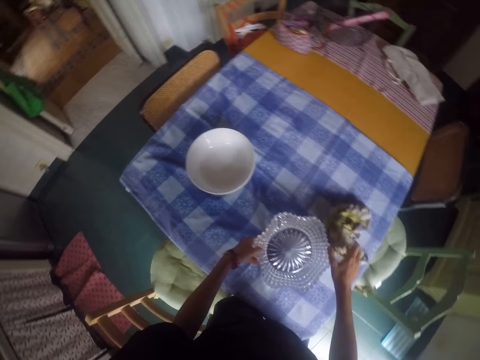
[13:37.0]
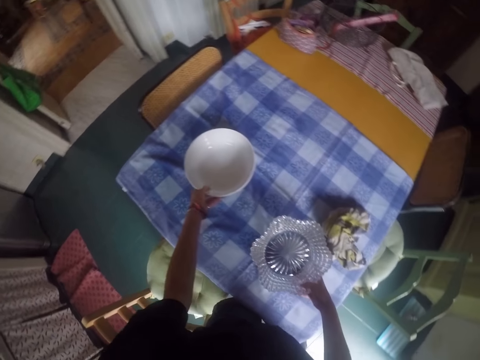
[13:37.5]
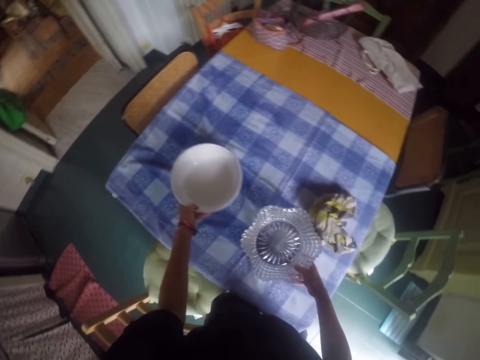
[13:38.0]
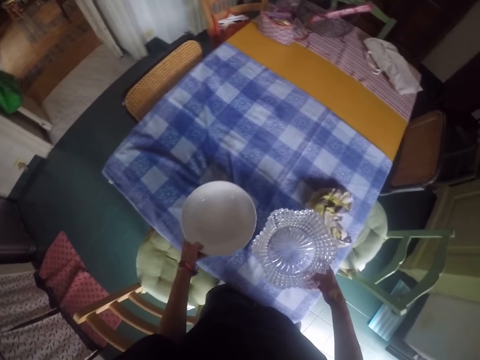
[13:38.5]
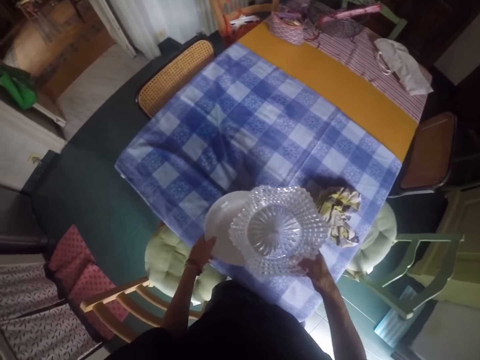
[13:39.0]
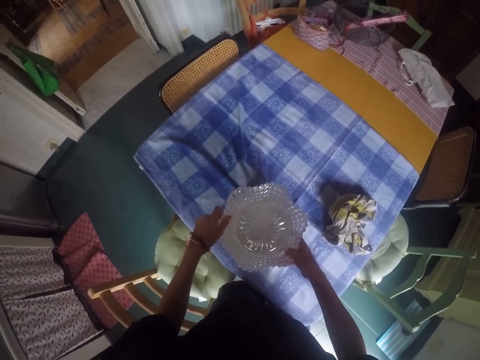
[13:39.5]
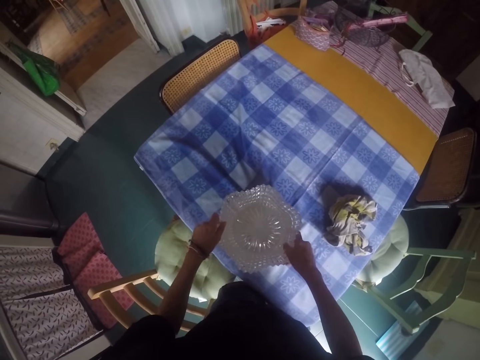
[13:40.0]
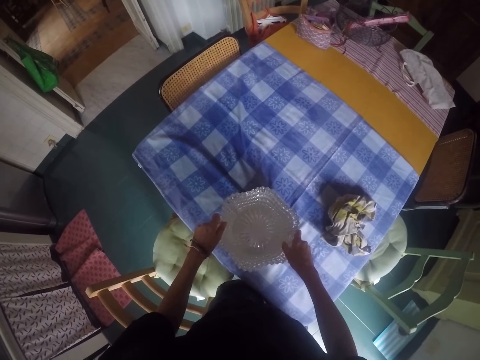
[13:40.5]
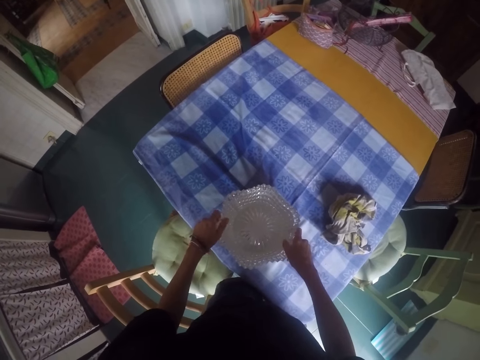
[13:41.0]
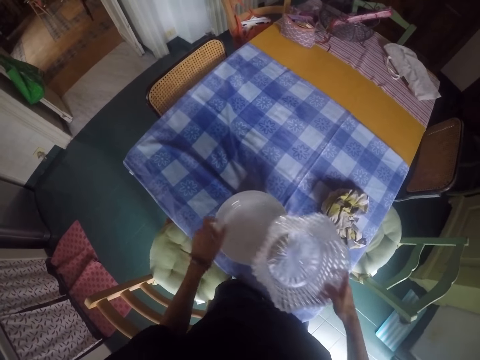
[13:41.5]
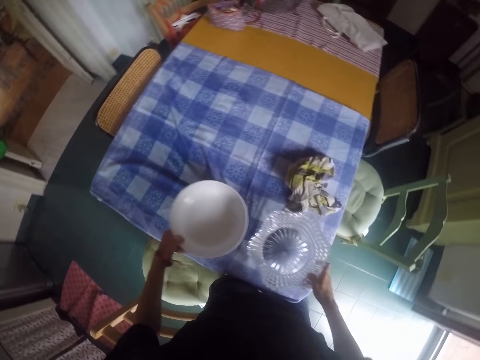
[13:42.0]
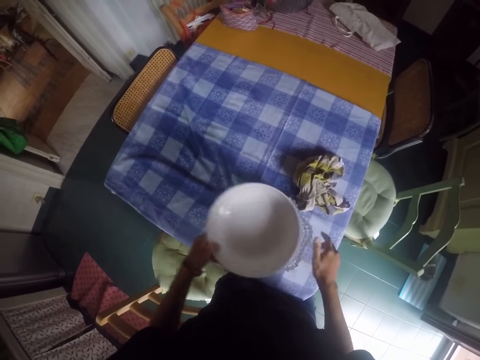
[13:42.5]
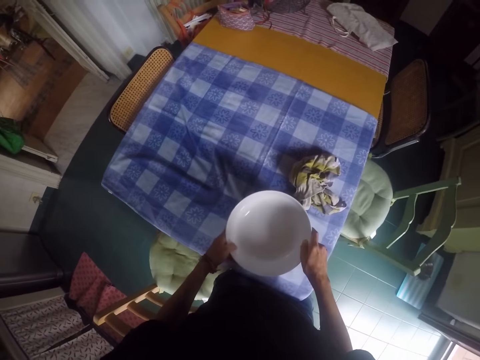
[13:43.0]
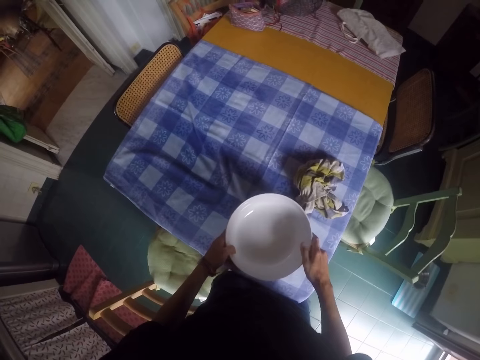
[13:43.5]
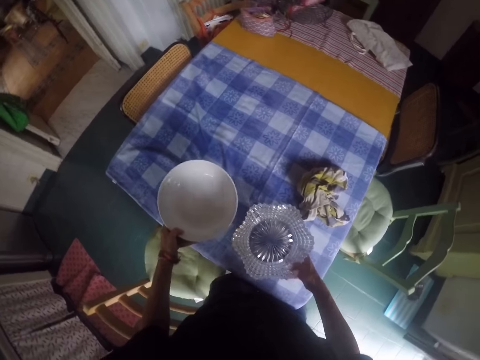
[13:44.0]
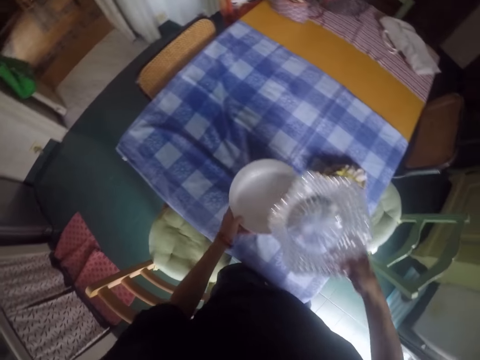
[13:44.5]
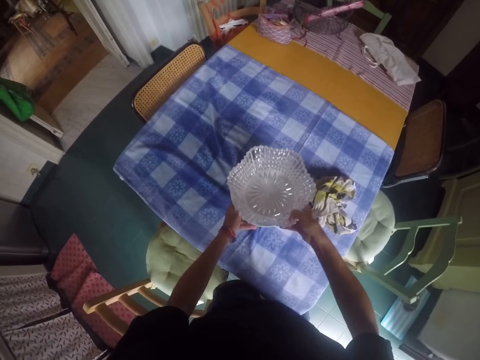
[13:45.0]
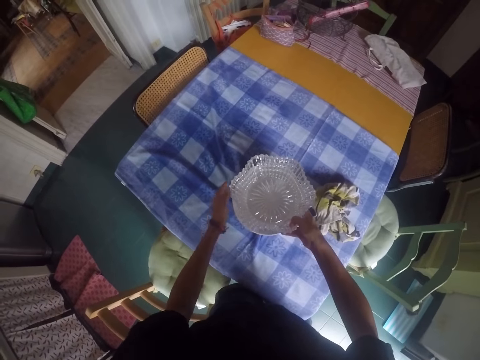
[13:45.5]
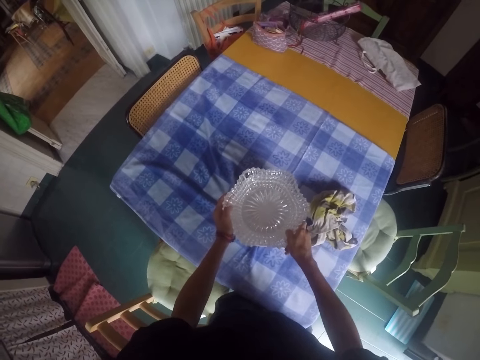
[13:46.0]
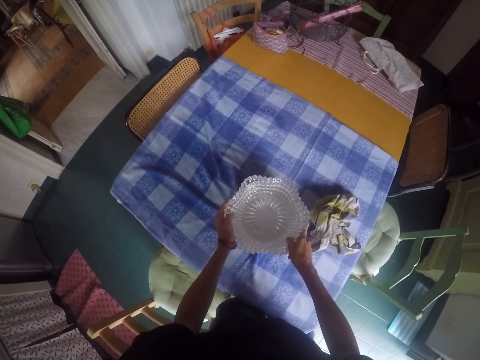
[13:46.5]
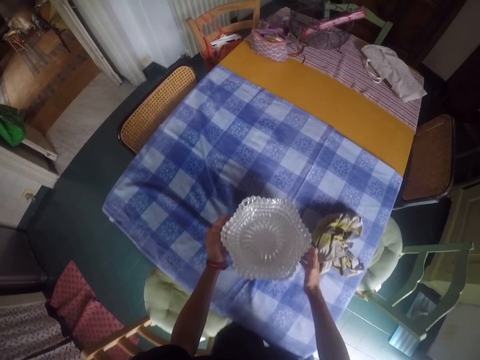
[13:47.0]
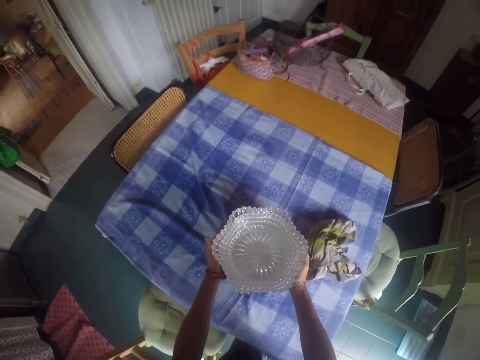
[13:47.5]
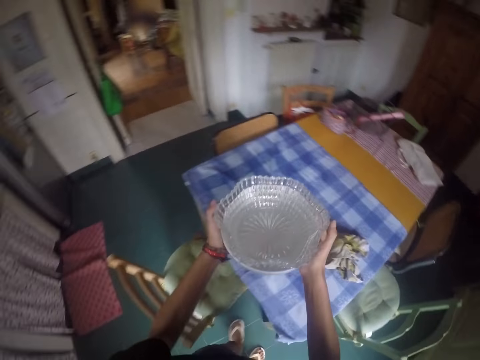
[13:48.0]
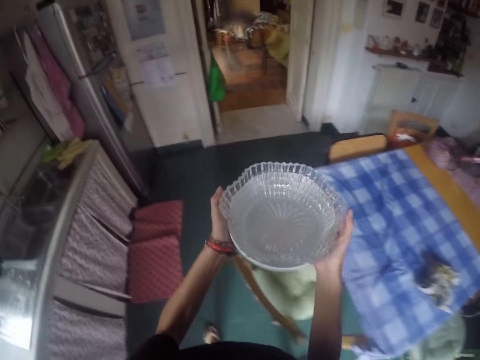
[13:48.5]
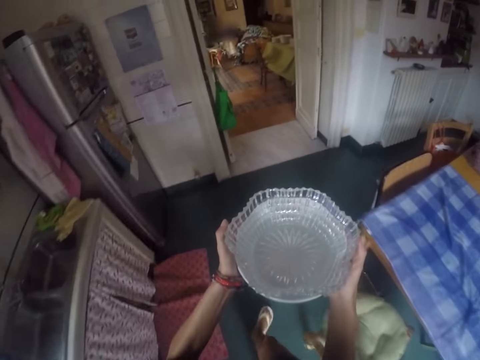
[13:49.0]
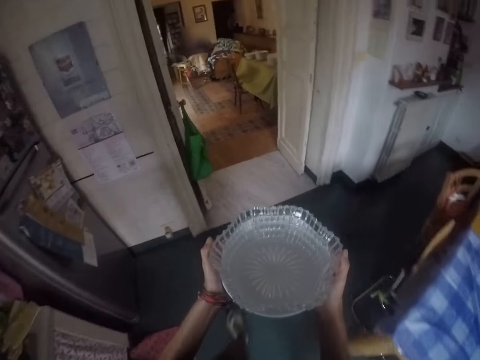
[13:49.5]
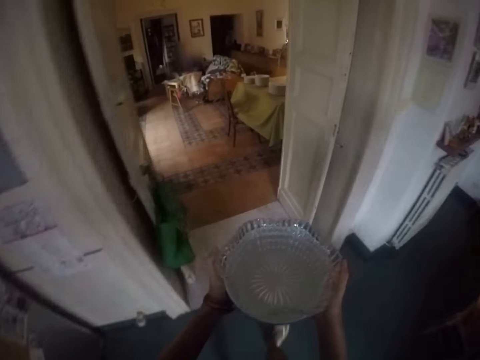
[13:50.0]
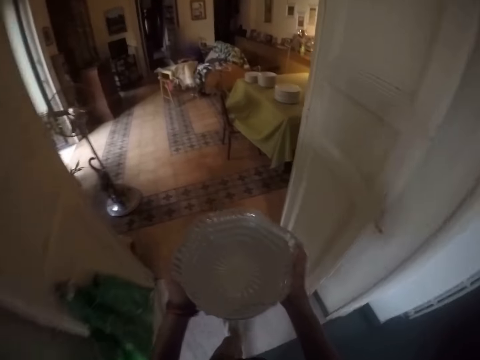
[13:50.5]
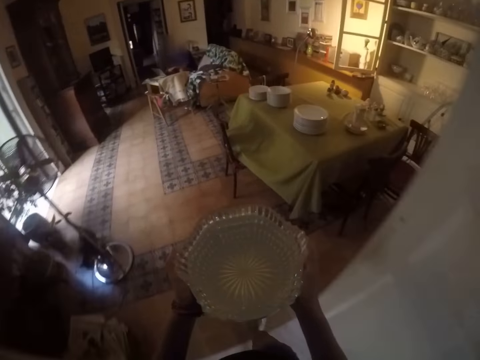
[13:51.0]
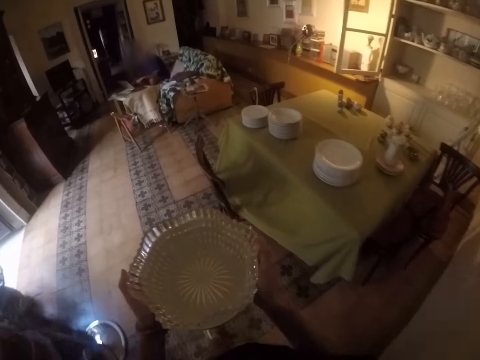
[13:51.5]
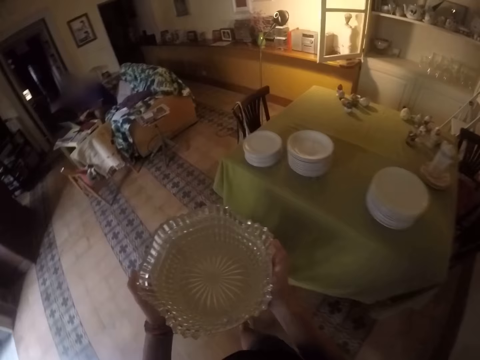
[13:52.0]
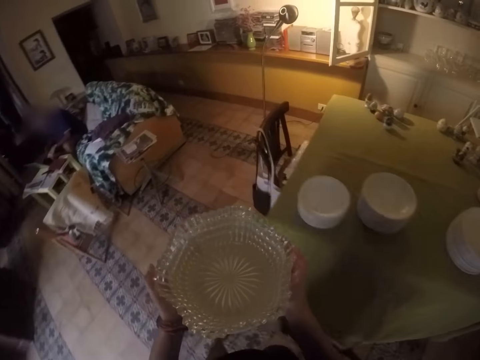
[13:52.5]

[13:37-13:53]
The camera wearer places the towel on the table. They move hands. They pick up the bowl from the table. They put the bowl on the other bowl. They remove the bowl from the other bowl. They put the bowl on the other bowl. They remove the bowl from the other bowl. They put the bowl on the other bowl. They carry the bowls. They pick up the bowls. They walk around the house.

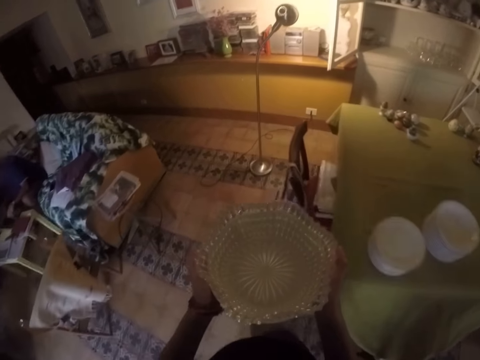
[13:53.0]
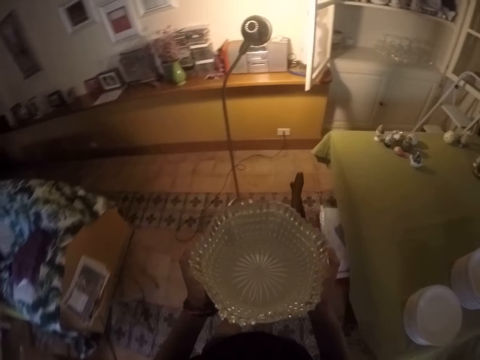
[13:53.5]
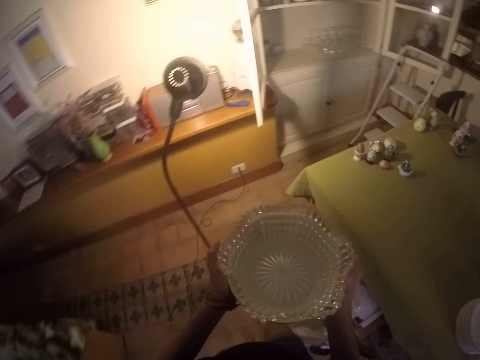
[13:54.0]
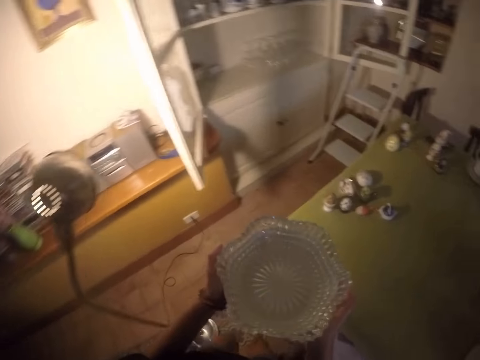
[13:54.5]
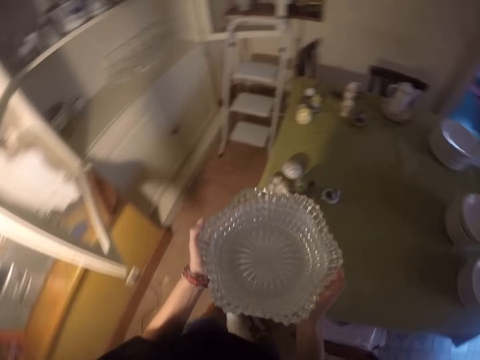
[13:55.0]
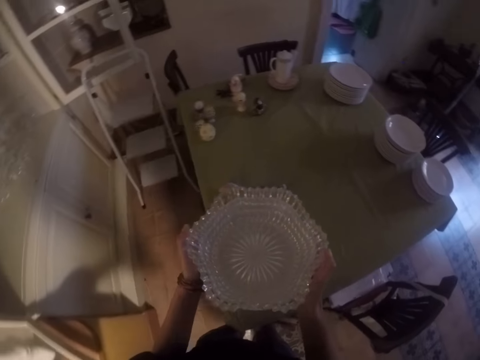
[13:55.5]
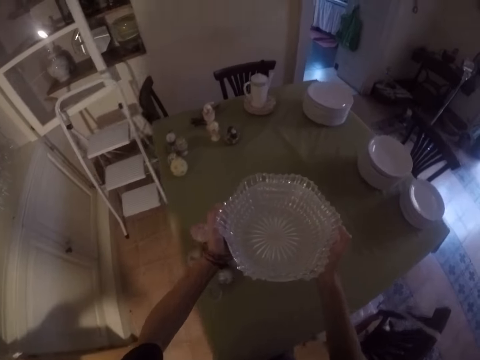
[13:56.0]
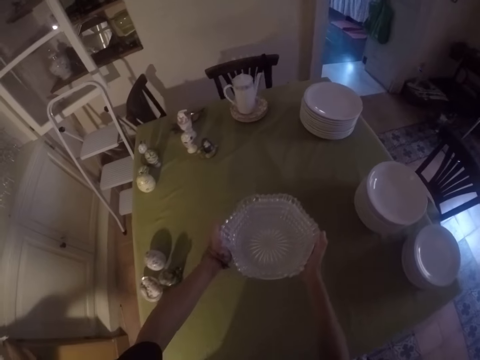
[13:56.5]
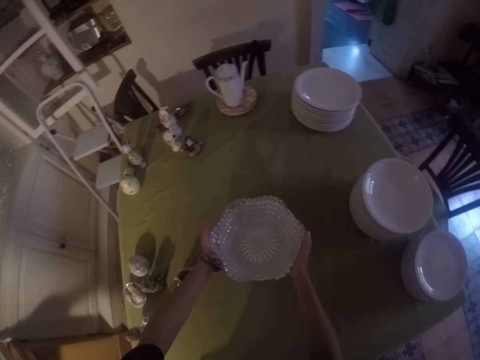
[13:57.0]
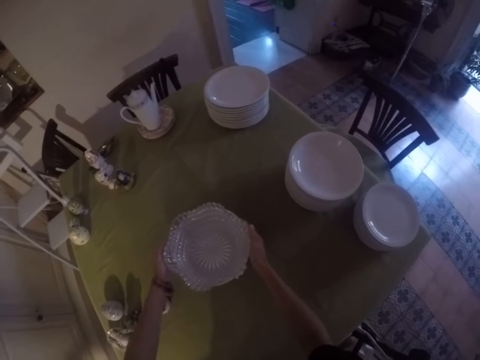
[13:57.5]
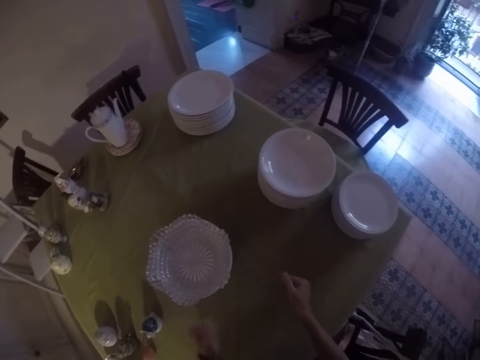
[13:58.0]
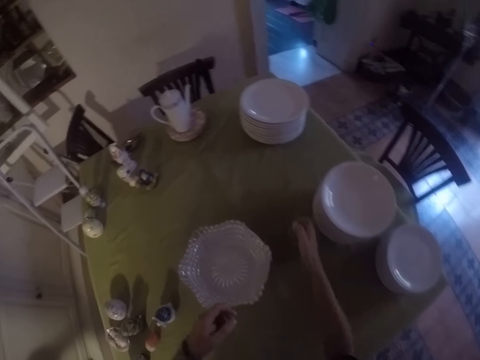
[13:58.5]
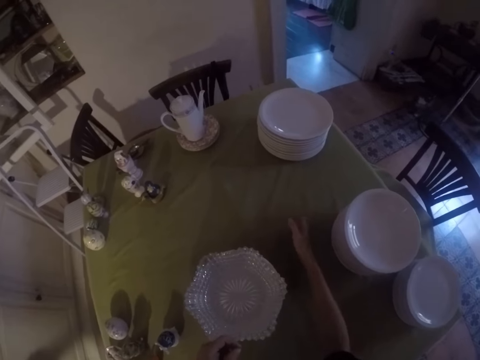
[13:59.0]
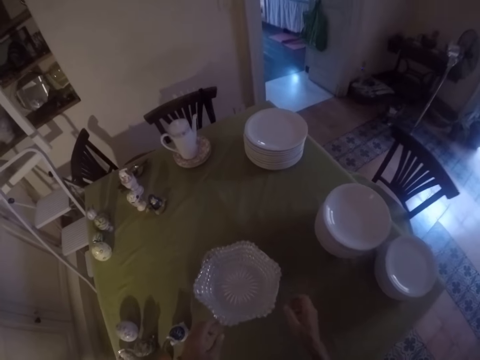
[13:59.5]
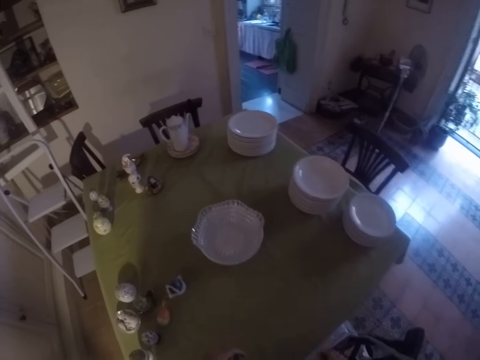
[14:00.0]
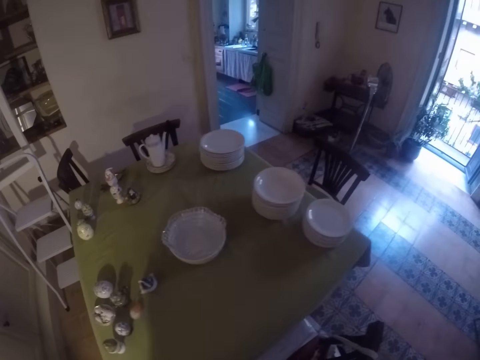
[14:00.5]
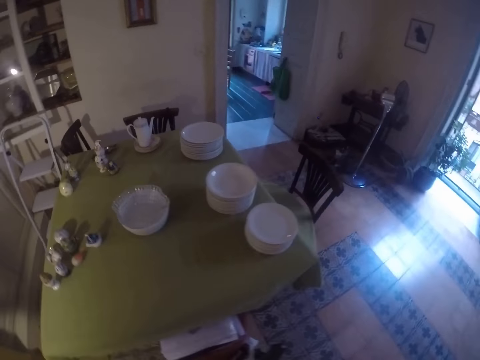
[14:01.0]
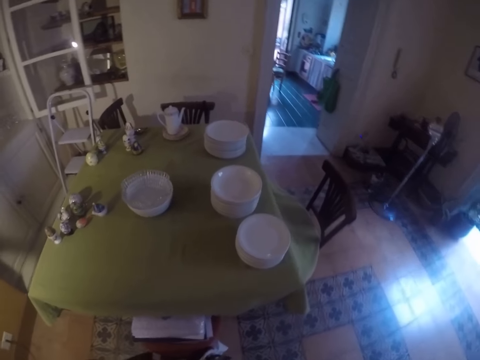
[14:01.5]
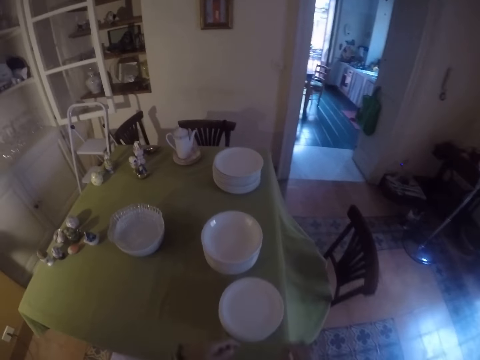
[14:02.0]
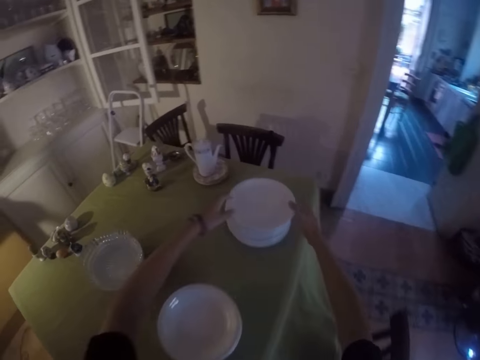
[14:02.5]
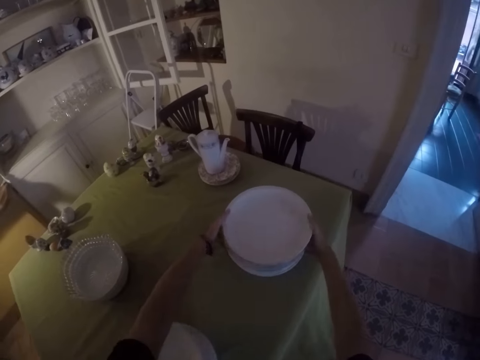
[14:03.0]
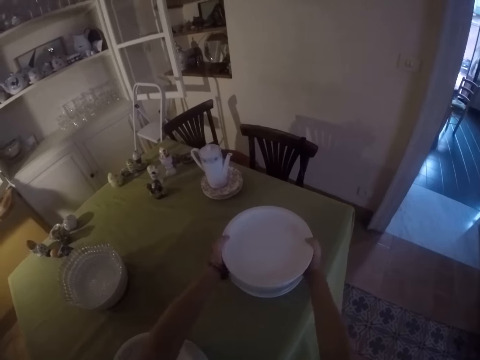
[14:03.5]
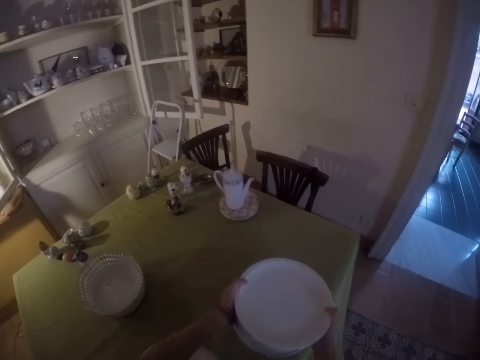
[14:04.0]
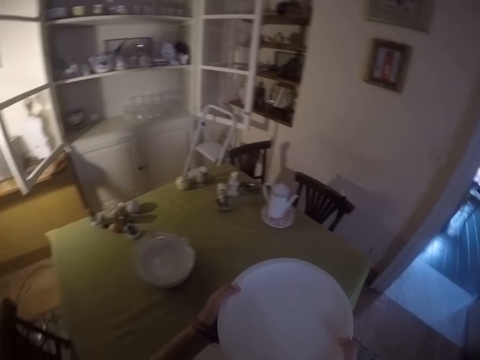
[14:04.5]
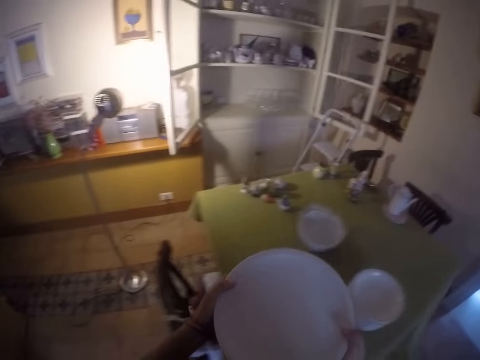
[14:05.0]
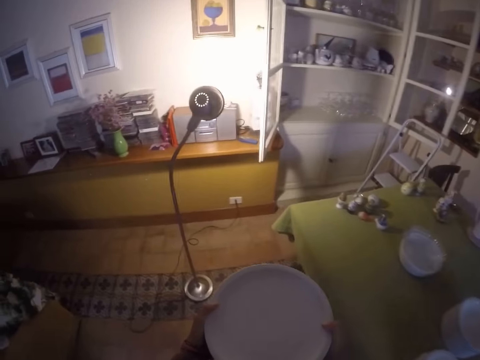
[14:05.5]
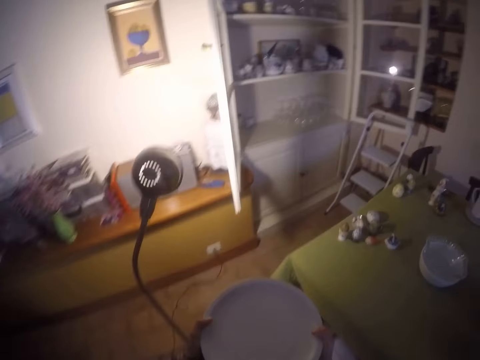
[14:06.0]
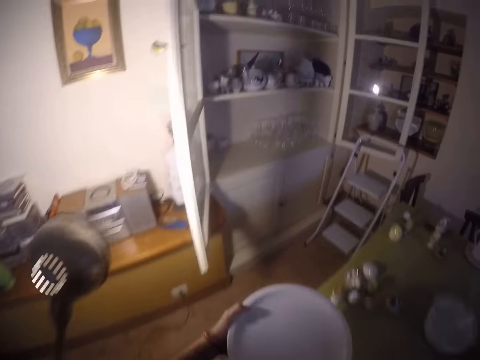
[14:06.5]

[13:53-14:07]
The camera wearer places the bowls on the table. They move their hand. They walk around the house. They pick plates from the table. They walk around the house.
